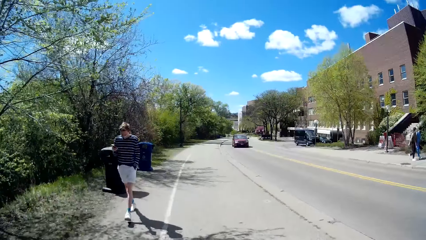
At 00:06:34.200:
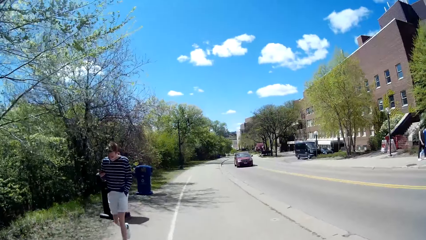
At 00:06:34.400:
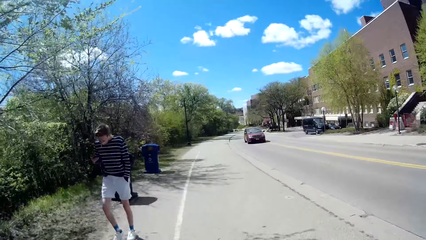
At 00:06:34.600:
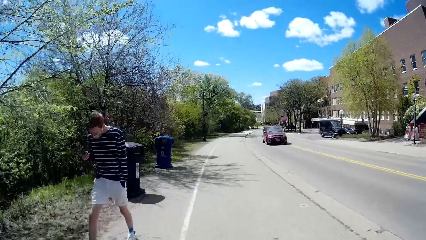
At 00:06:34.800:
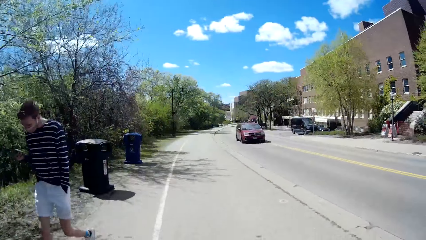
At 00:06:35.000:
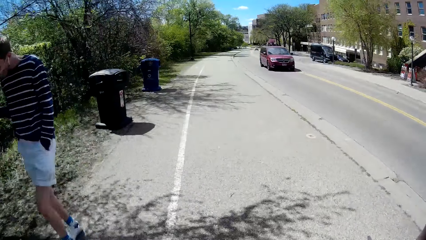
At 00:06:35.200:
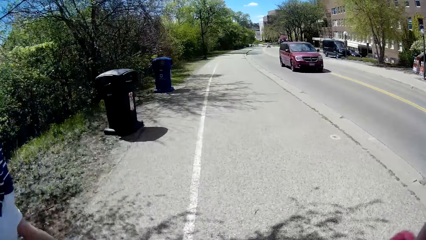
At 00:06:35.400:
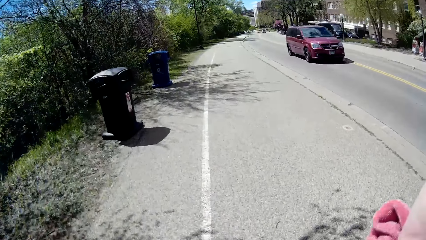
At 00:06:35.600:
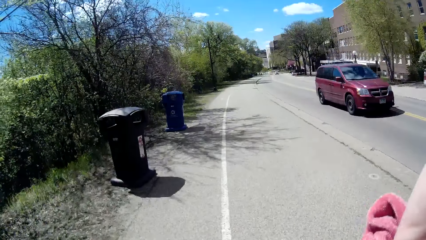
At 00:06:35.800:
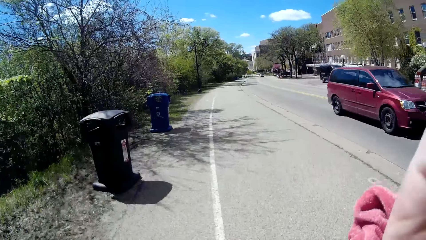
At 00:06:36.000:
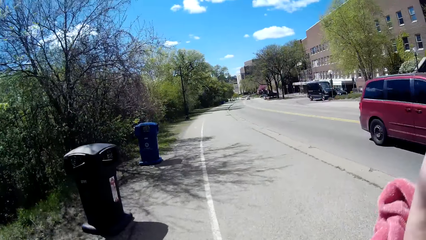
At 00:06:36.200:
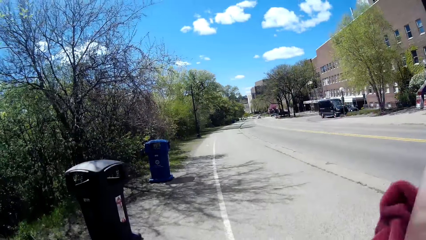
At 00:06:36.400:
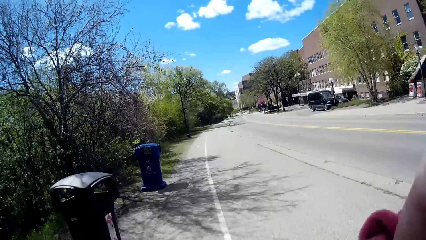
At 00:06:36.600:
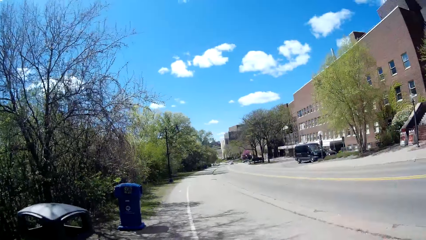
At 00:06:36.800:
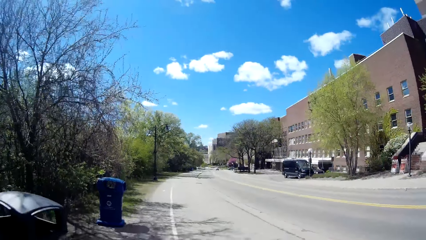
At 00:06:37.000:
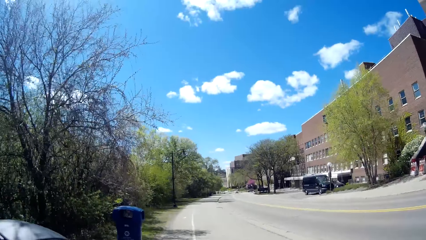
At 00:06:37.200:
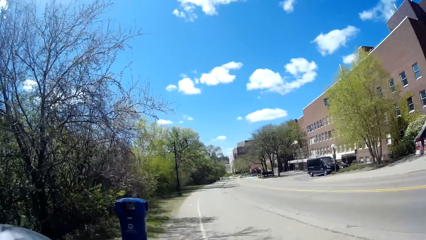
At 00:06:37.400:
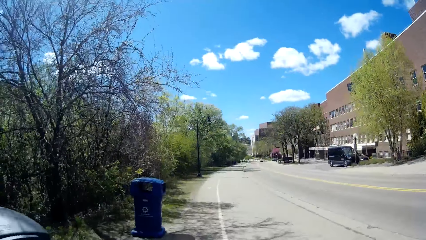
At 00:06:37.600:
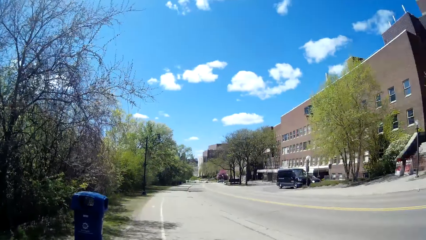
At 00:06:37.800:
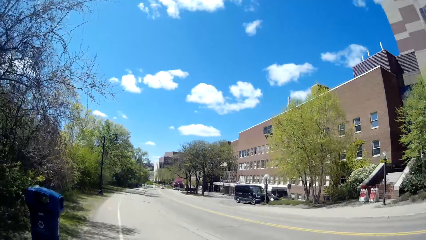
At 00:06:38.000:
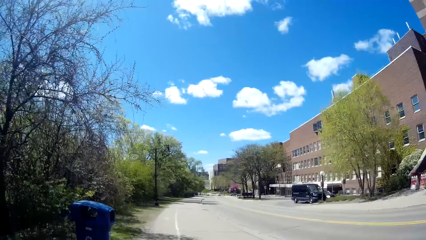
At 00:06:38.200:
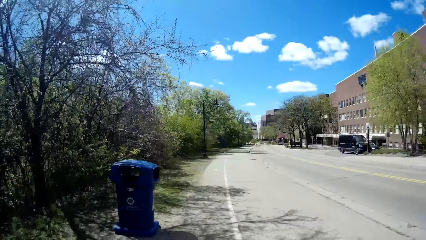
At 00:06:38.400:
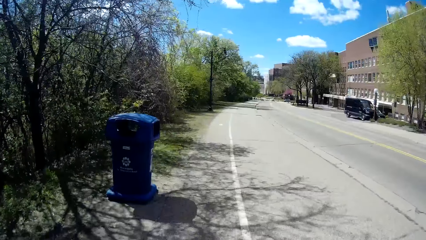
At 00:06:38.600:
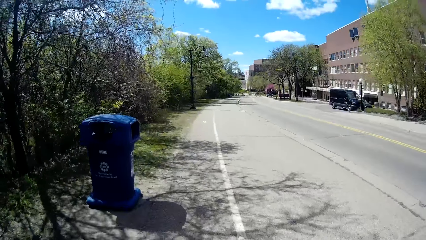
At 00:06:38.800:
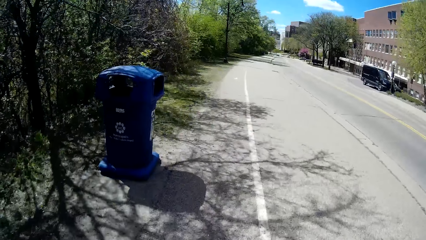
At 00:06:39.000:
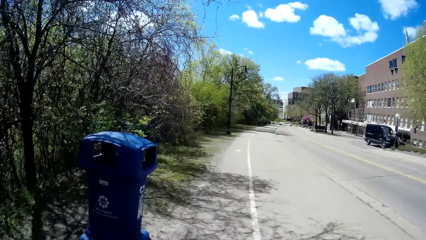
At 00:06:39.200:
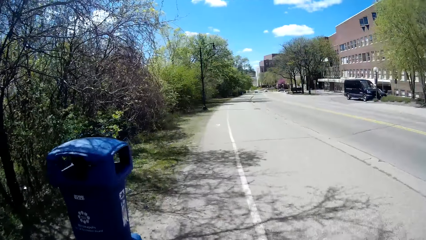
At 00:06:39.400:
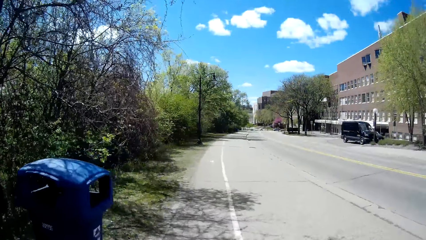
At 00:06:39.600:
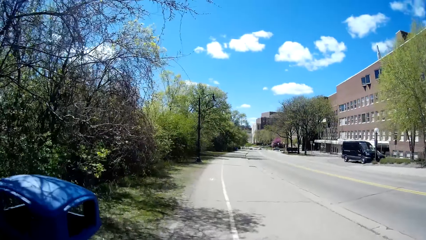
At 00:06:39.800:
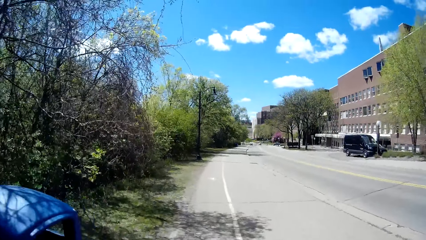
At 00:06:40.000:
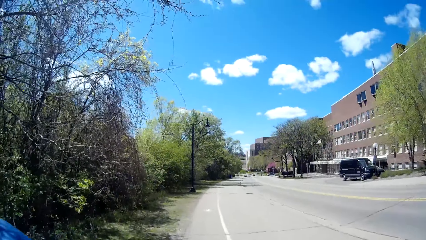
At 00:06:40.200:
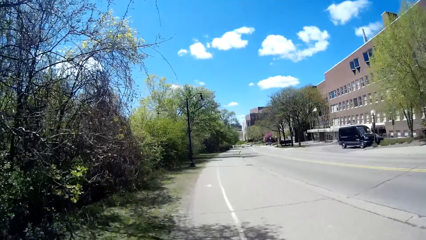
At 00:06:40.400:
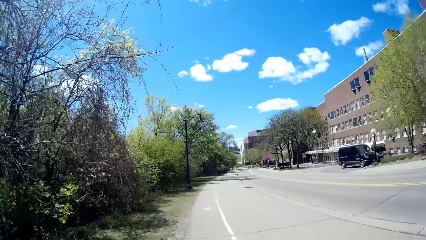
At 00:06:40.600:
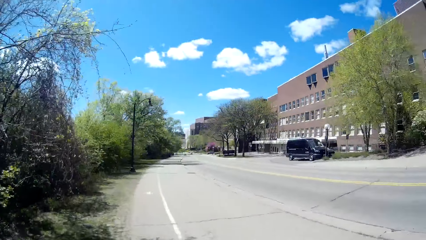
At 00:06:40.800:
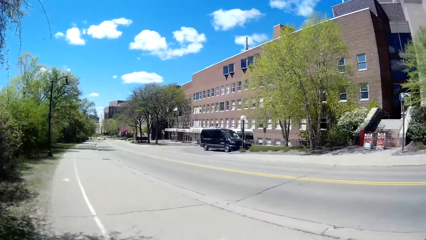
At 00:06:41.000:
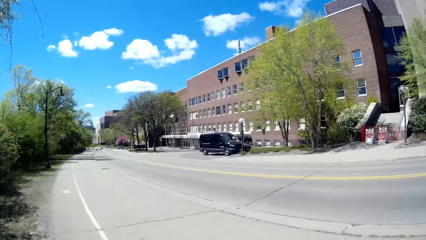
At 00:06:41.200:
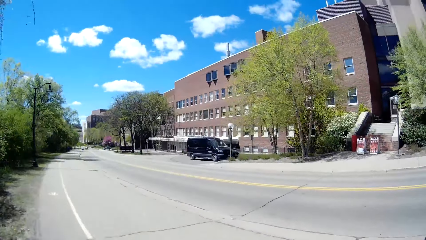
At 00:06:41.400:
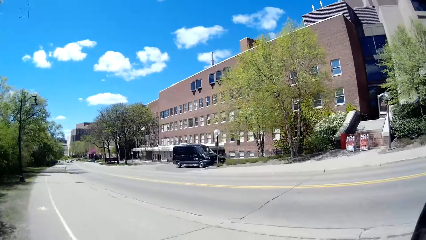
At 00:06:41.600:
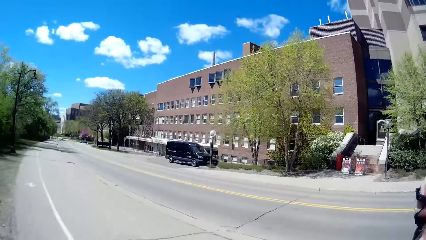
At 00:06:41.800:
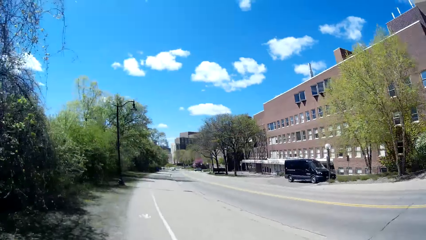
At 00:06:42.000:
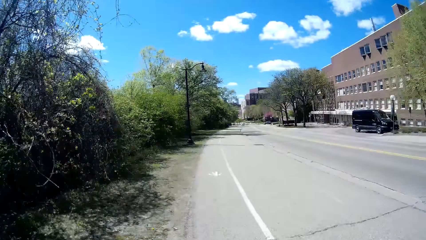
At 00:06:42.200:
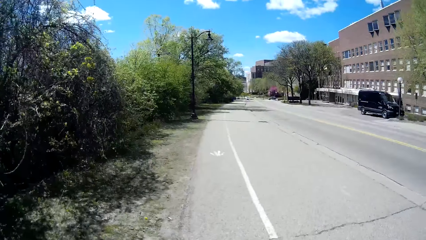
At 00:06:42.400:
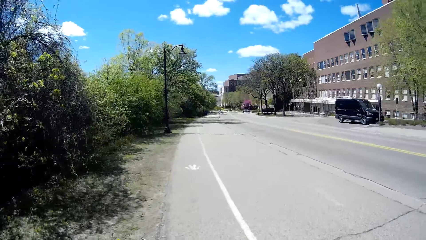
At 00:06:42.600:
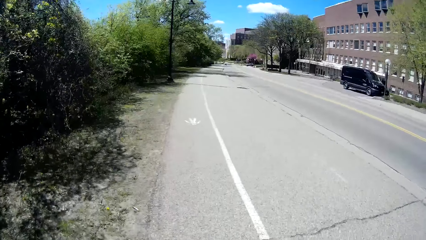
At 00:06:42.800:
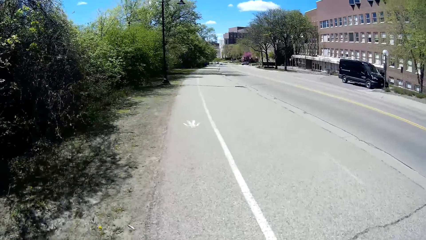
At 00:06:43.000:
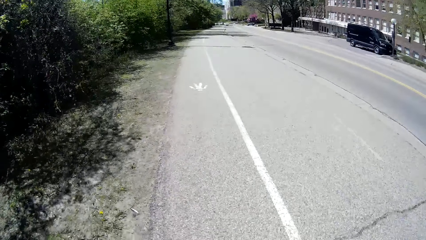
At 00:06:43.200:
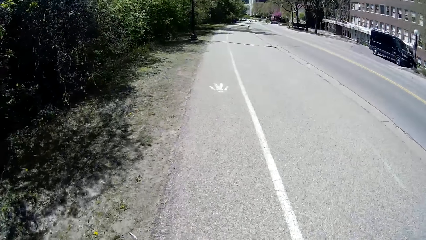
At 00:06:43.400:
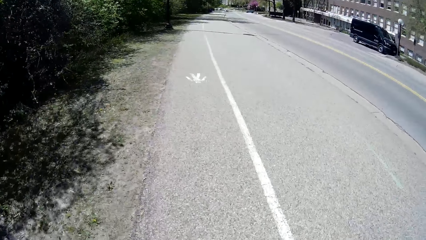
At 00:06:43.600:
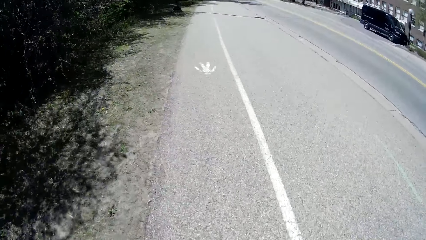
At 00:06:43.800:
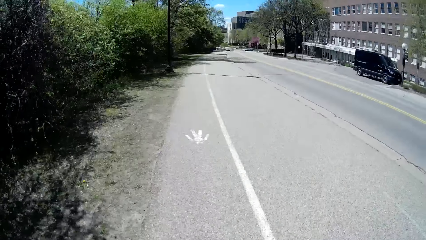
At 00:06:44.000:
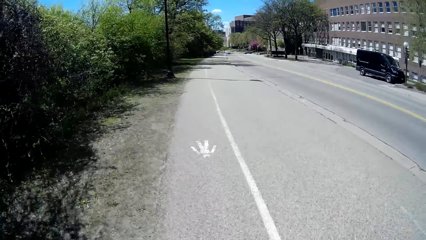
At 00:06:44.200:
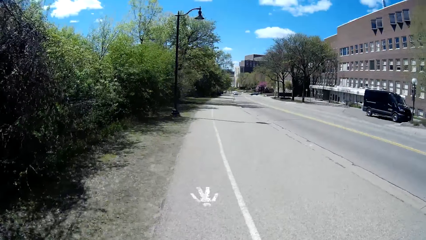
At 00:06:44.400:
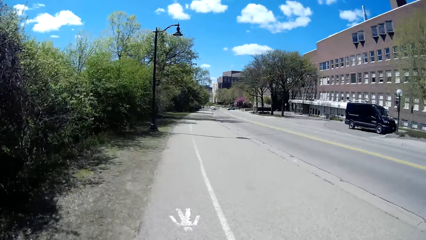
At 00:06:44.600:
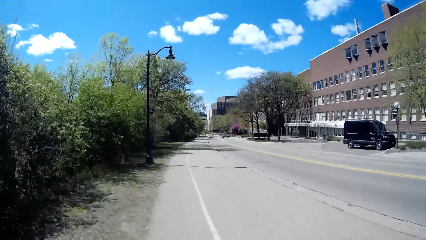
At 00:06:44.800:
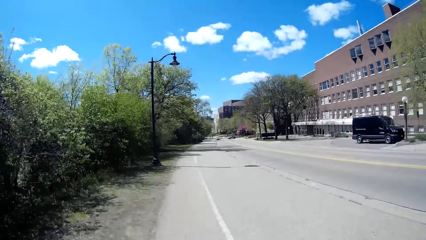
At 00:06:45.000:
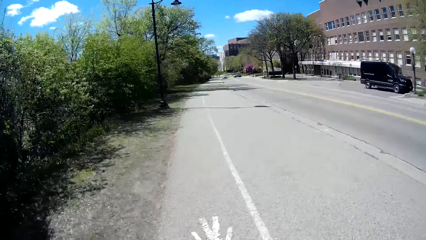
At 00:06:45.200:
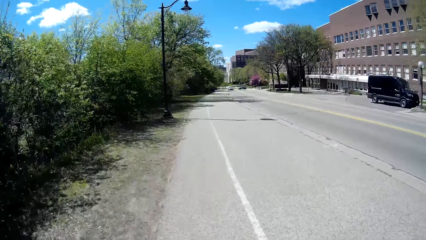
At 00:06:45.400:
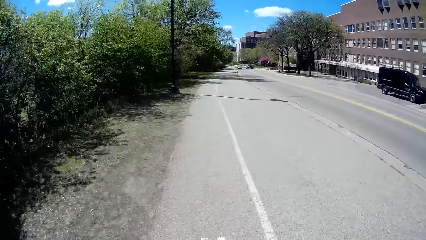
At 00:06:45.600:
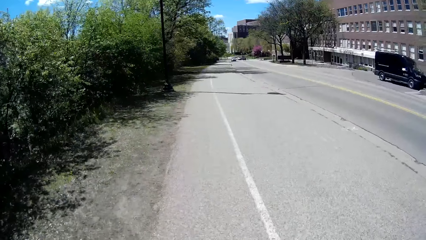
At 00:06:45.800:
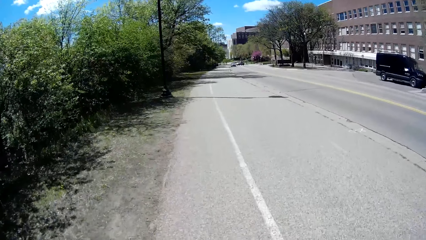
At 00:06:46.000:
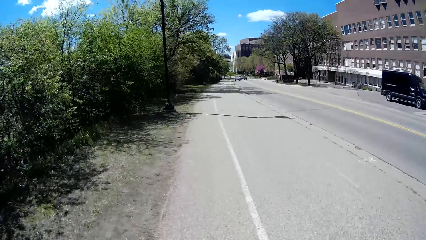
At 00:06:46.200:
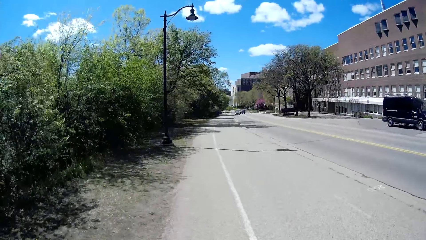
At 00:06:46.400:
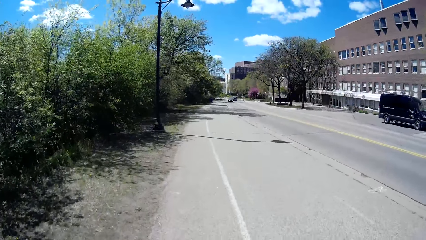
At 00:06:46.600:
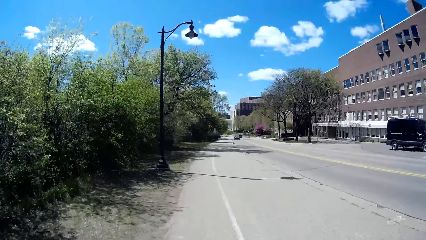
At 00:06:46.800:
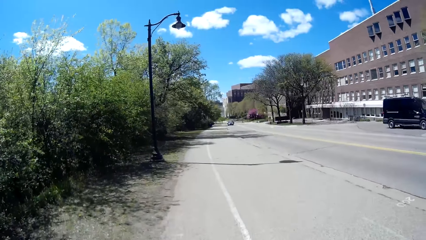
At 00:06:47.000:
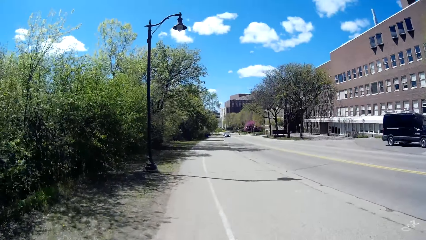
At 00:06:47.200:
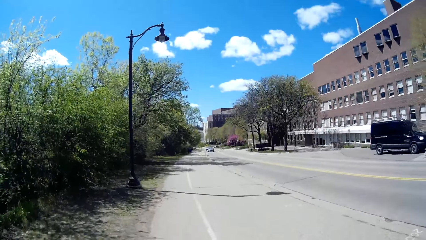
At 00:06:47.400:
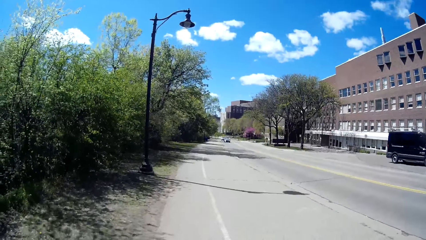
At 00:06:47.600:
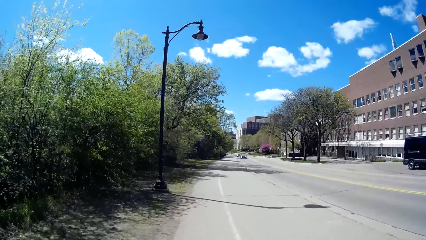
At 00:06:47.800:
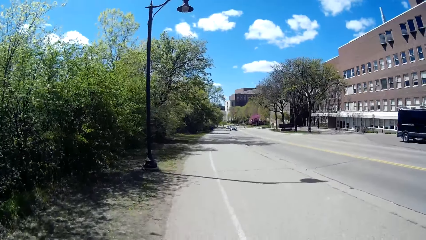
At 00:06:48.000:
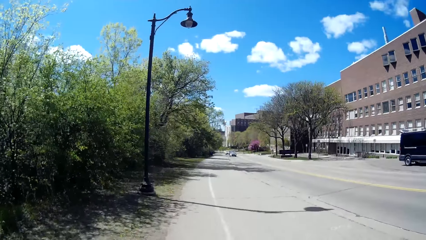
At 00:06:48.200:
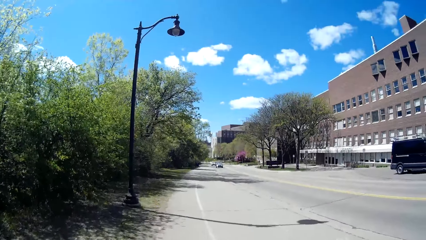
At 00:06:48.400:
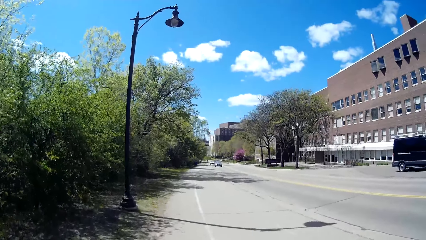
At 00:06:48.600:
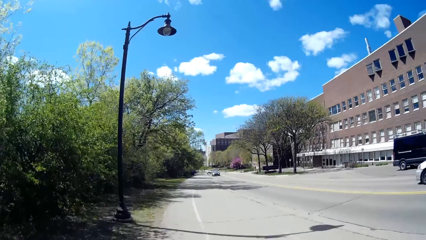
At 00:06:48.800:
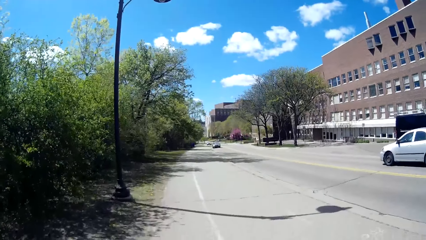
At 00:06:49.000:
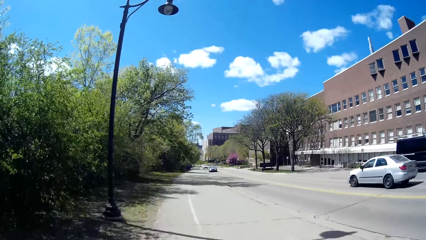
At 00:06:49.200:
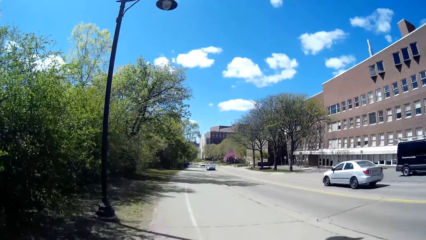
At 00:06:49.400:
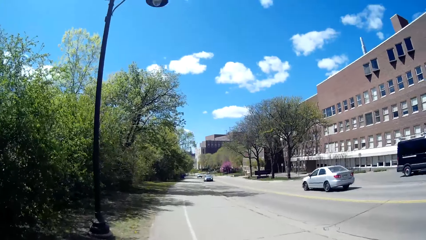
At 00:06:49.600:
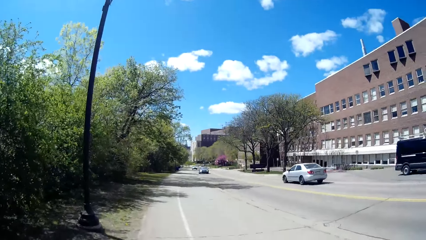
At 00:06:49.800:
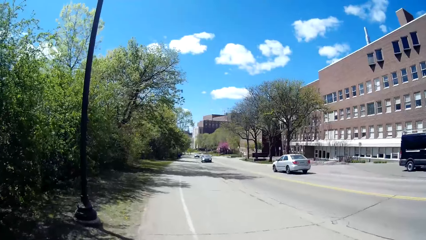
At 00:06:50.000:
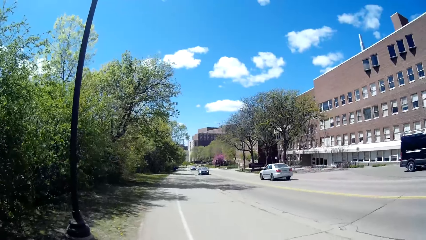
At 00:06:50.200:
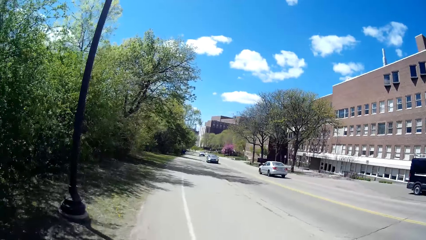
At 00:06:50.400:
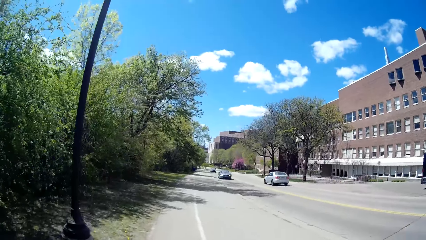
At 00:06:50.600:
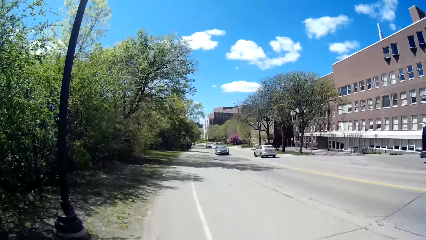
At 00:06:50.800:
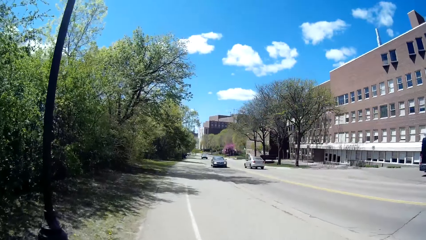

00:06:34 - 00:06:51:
The camera wearer walks past a man. She touches her face with her right hand.
